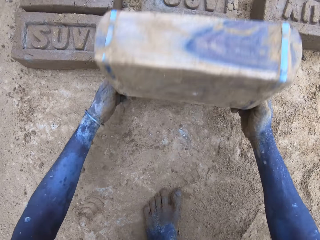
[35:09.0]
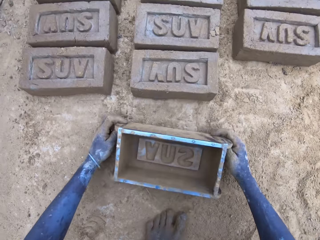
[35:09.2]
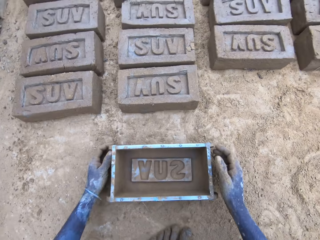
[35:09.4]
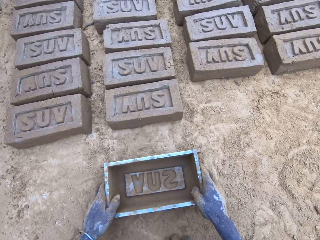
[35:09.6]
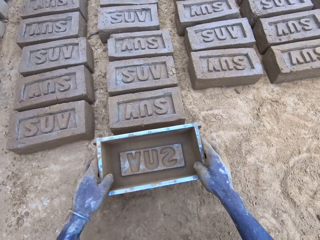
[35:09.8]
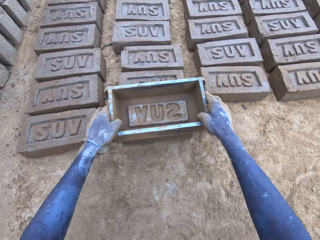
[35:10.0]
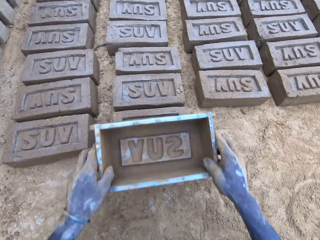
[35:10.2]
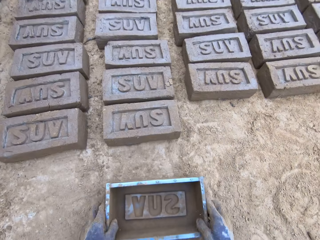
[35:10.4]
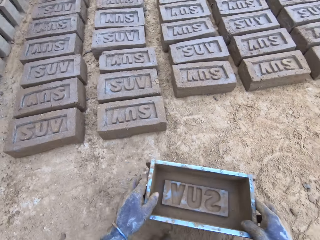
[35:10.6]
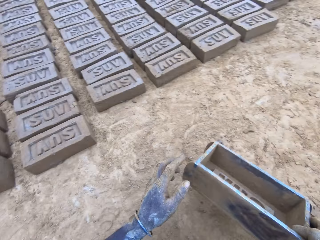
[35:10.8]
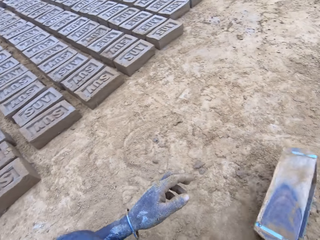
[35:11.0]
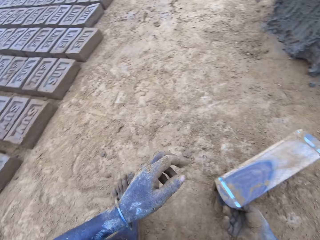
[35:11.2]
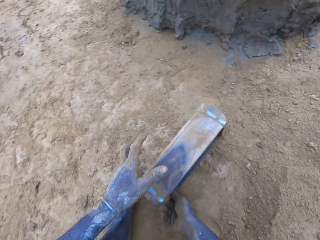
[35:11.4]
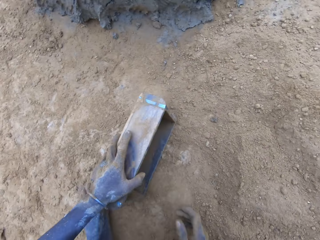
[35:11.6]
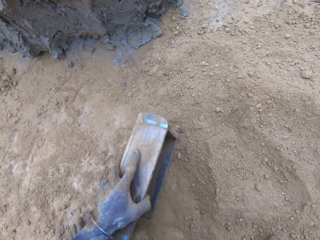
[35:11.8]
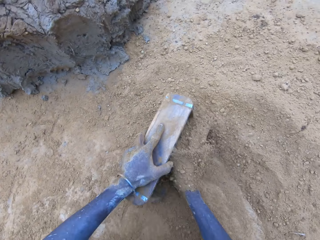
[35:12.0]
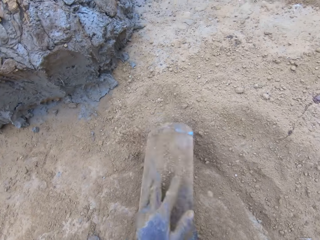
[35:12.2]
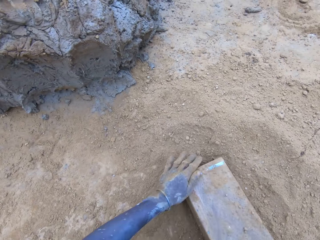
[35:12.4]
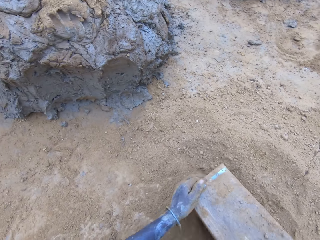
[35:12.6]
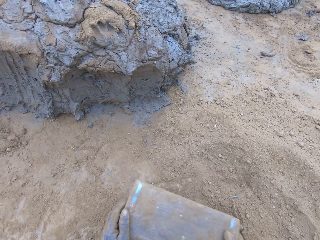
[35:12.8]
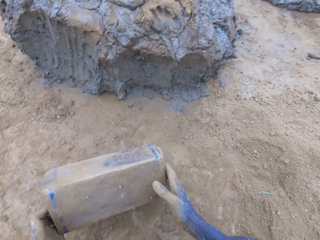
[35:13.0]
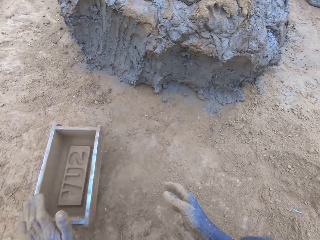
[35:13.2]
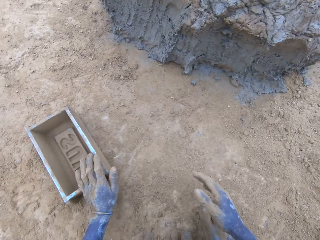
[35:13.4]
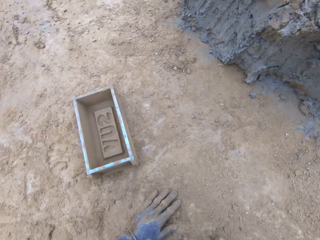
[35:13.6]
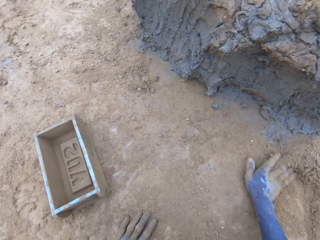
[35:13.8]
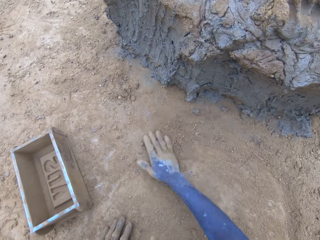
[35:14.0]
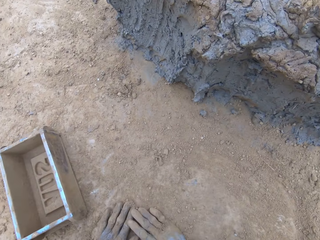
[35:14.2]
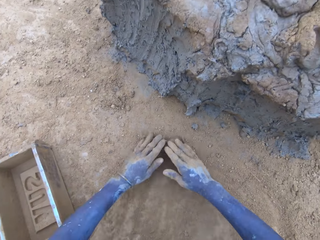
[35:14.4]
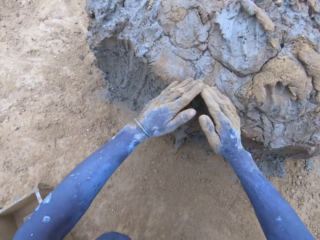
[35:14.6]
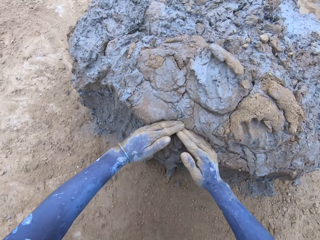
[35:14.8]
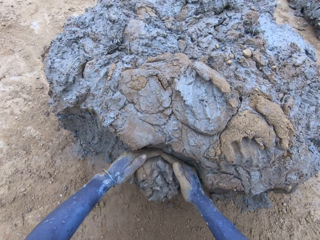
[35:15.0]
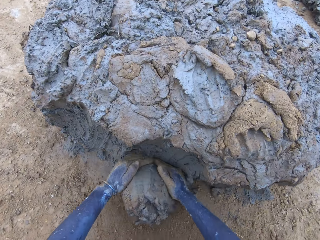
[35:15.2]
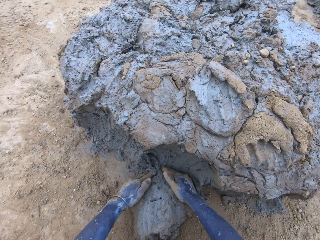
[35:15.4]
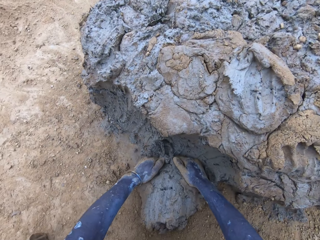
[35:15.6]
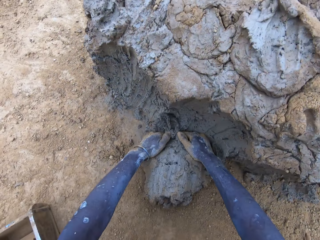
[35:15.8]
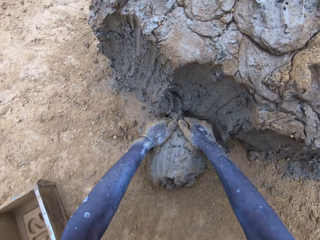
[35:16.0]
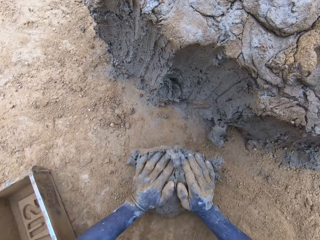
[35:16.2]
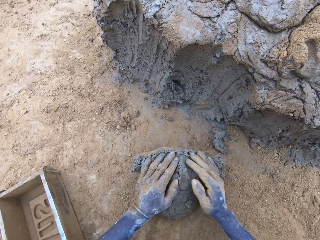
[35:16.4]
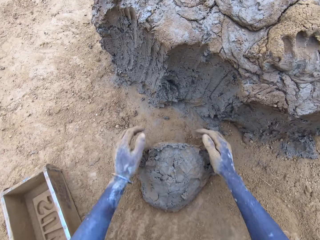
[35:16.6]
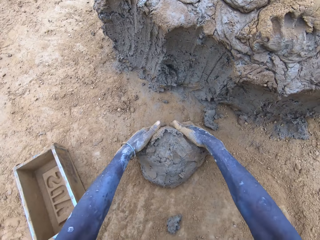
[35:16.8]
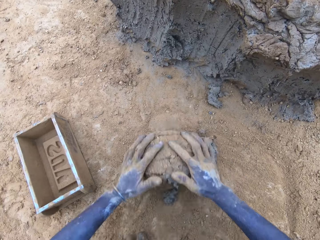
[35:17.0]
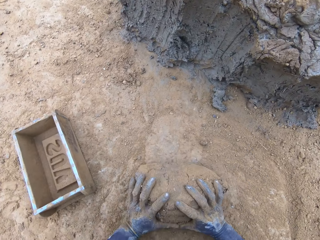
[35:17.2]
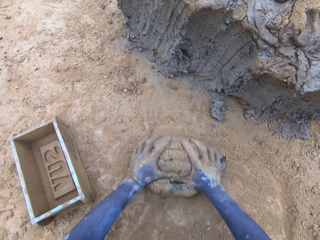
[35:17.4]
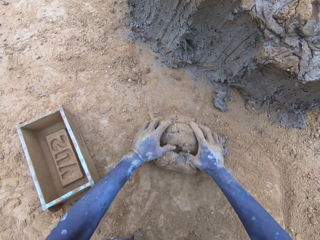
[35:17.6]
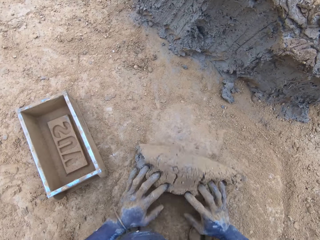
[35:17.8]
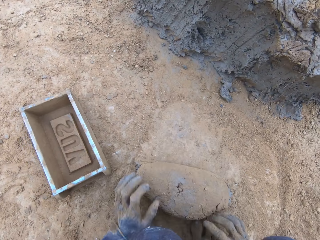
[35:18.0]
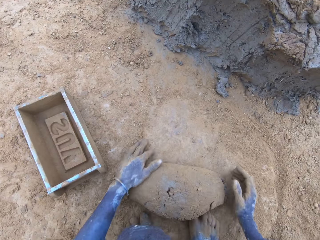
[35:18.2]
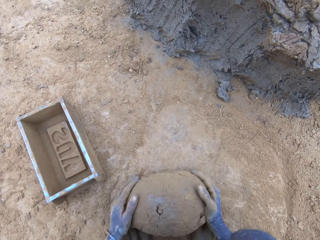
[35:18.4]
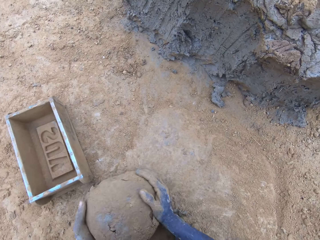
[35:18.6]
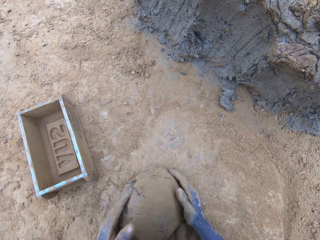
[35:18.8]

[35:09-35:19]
The camera wearer puts soil in the wooden brick moulder or brickmold. They pour the soil from the brickmold. They scoop mud.

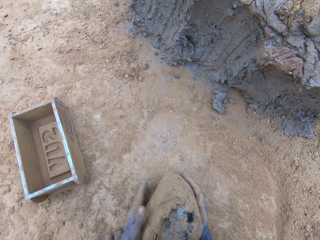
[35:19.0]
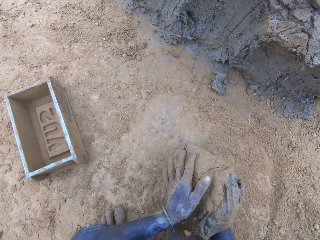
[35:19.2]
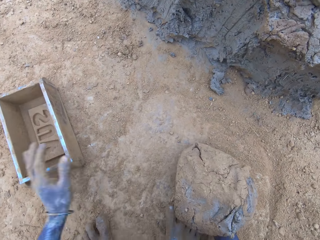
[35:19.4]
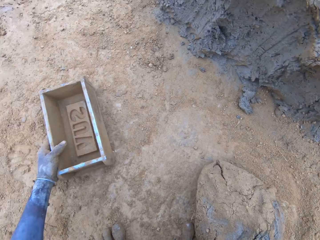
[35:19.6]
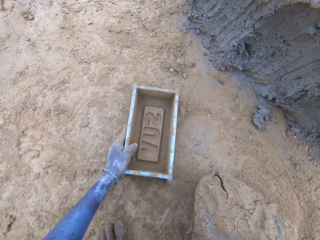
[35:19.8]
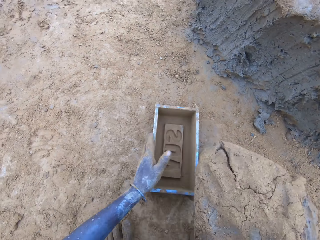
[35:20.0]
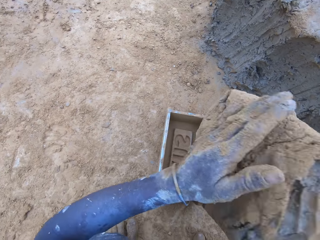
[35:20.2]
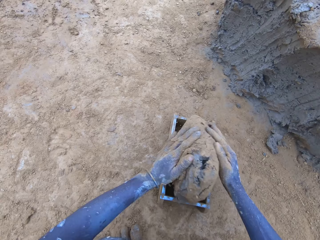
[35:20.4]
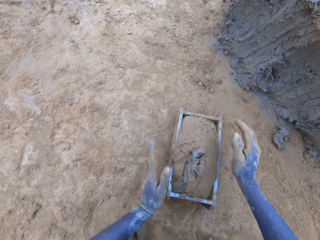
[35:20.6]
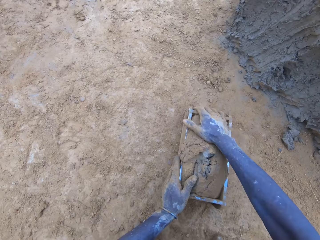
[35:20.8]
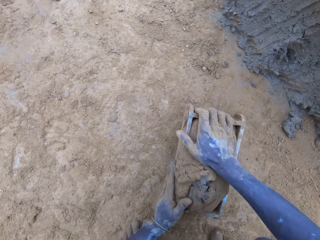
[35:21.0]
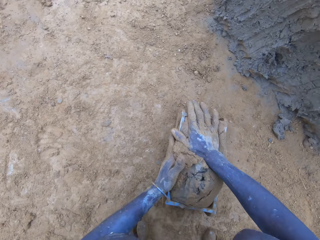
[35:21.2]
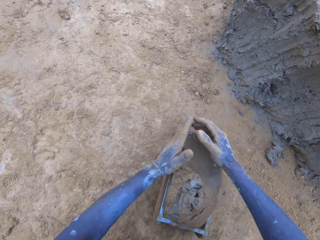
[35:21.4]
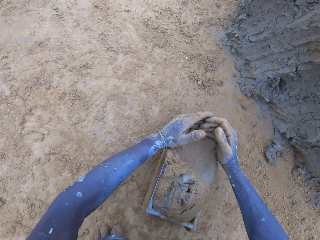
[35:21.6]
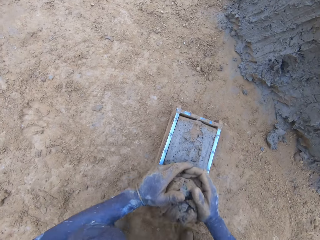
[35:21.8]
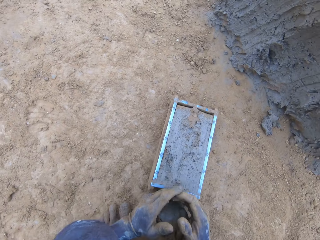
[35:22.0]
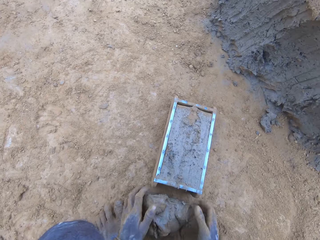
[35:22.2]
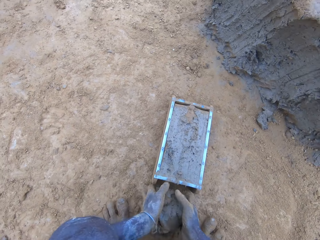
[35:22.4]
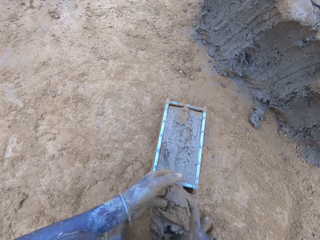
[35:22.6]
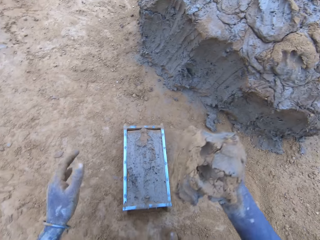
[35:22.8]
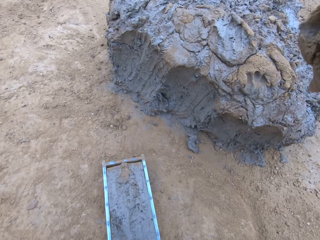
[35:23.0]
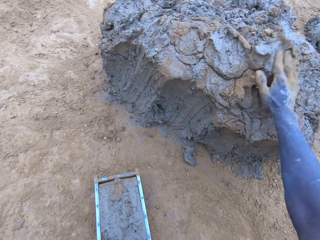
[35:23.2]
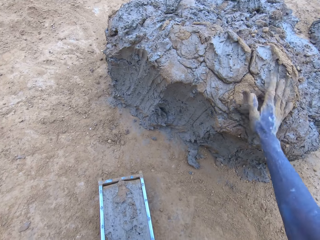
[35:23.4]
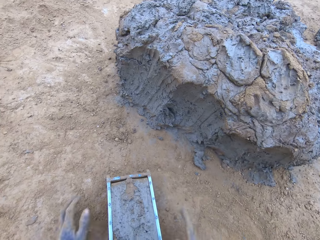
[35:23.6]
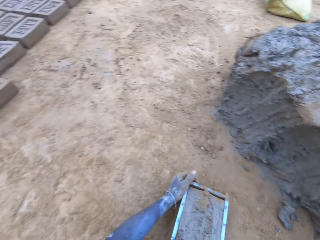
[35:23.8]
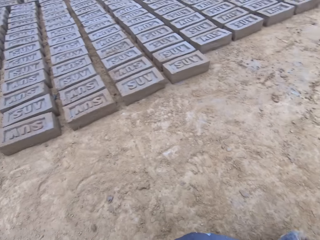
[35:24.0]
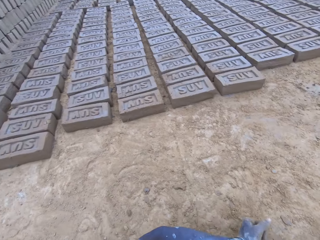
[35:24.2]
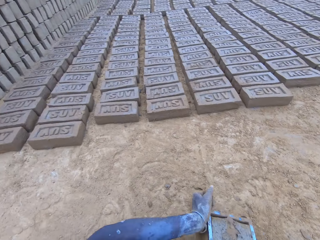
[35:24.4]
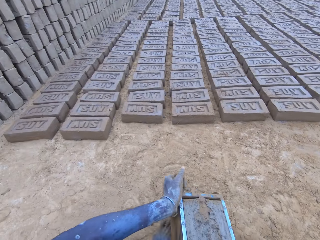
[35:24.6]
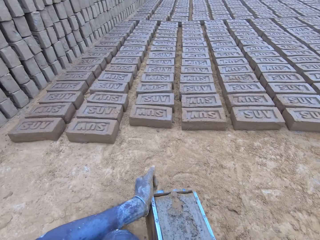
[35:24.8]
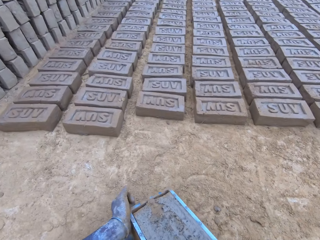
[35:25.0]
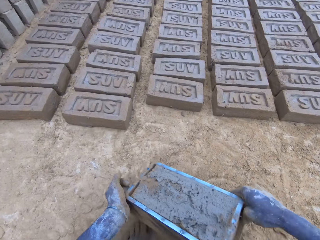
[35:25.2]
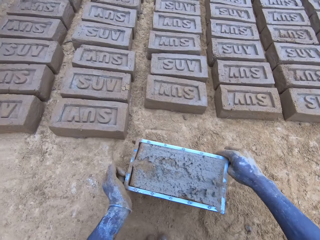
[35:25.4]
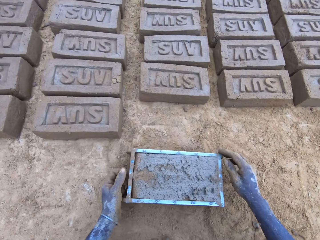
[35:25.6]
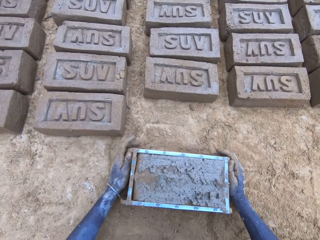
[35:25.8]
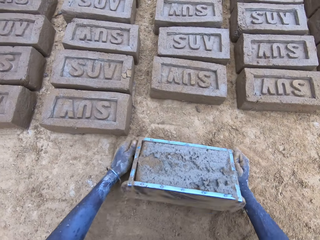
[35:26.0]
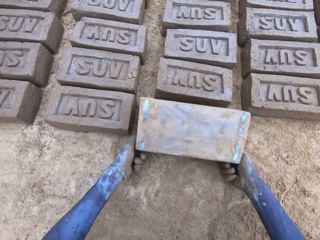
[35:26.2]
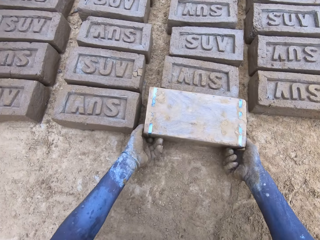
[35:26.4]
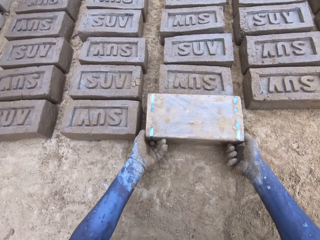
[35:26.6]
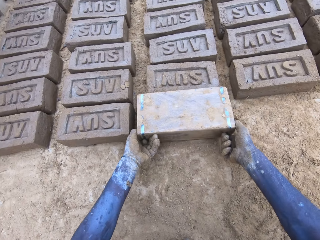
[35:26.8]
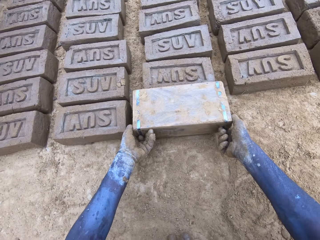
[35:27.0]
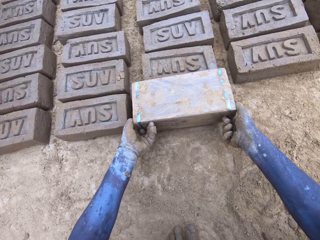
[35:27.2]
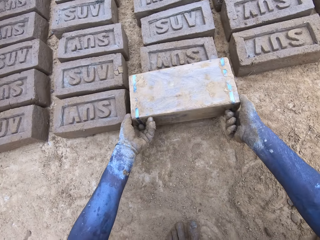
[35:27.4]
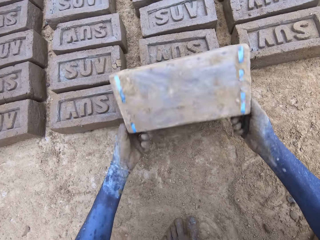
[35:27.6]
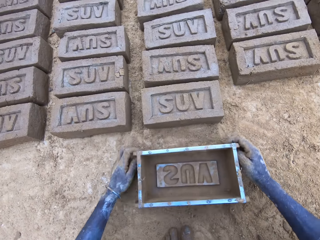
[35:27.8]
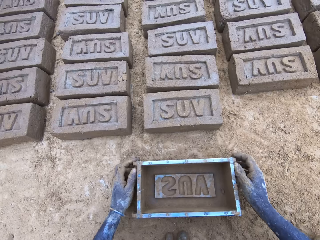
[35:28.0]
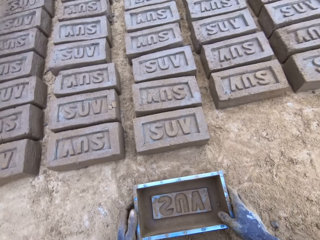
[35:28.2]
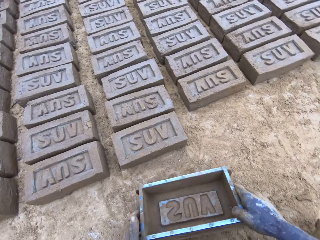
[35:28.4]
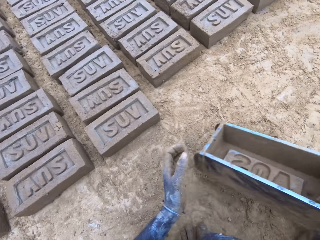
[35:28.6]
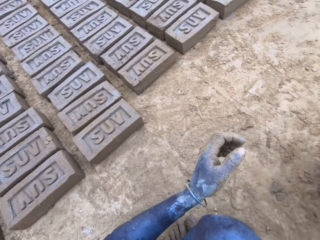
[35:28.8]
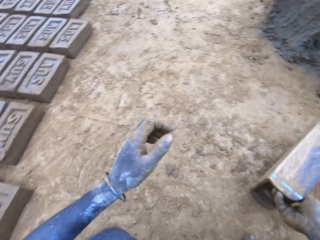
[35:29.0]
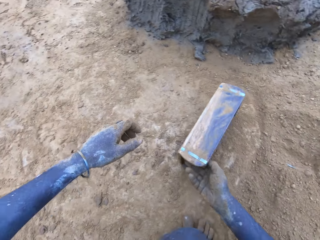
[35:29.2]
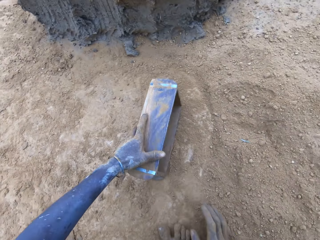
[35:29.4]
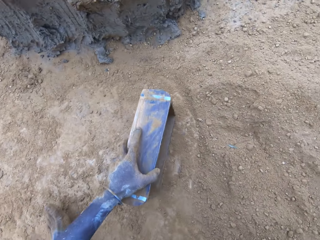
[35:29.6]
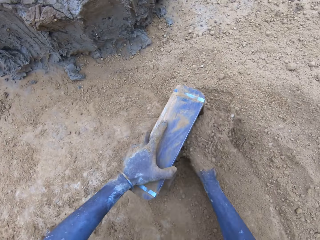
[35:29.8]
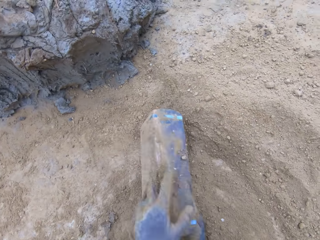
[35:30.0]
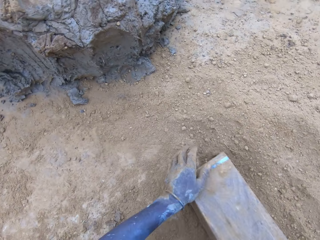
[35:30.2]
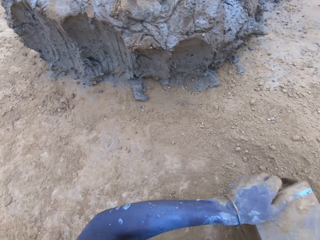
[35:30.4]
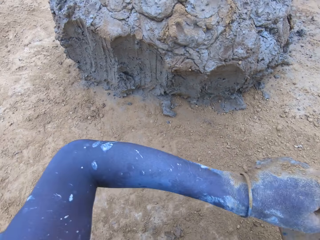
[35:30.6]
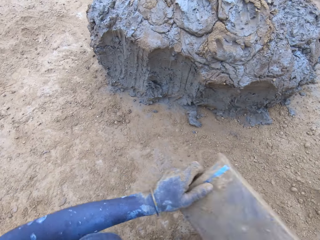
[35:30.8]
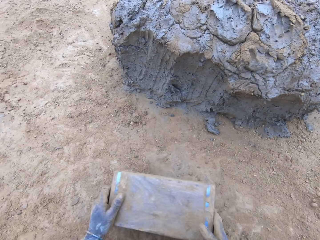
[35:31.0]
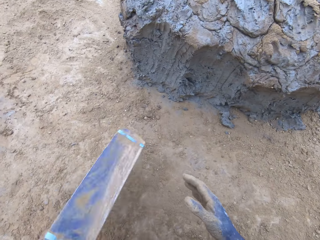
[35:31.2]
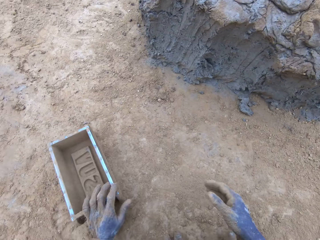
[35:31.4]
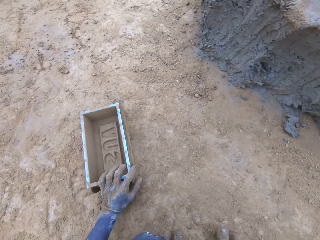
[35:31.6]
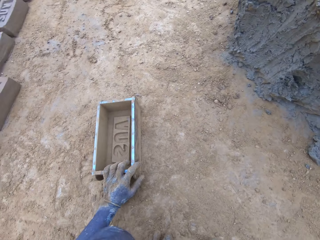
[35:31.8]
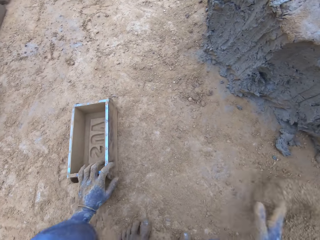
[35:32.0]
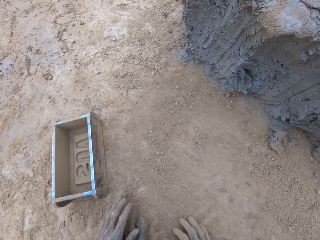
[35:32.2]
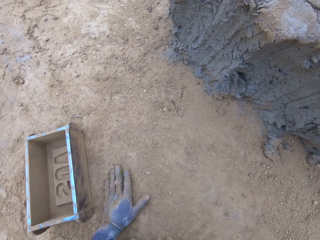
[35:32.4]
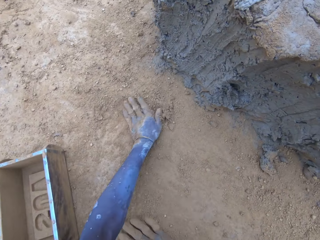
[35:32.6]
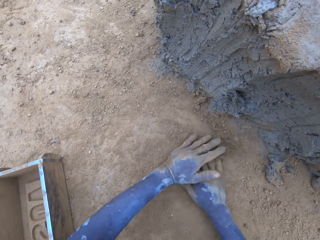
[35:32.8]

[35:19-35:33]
The camera wearer puts mud in the wooden brick moulder or brickmold. They scoop the excess mud on the brickmold. They throw the mud on the pile of mud. They pour the mud in the brickmold on the ground. They drop a brick. They put soil in the brickmold. They pour the soil from the brickmold.
